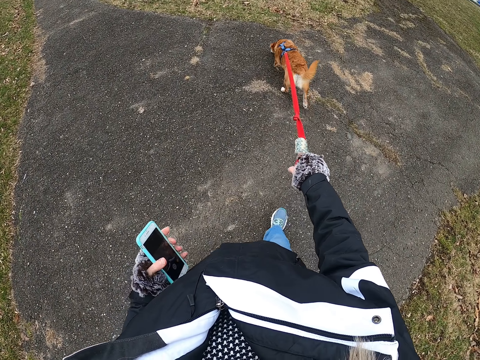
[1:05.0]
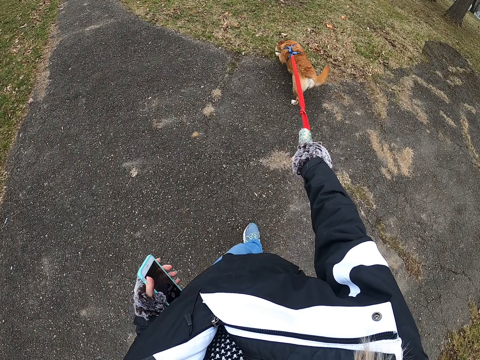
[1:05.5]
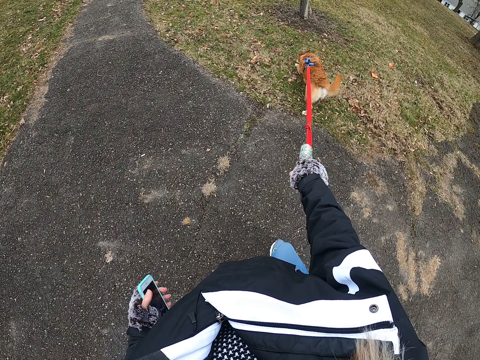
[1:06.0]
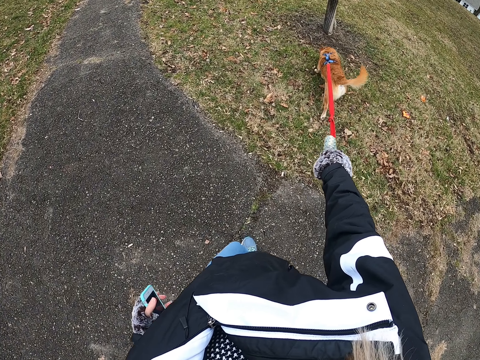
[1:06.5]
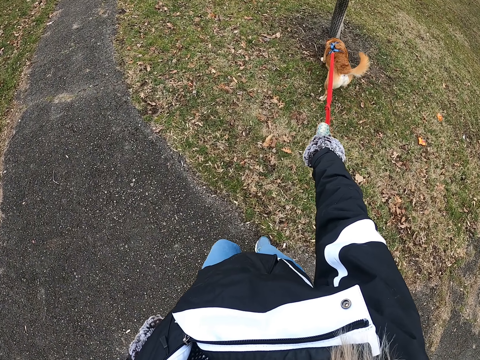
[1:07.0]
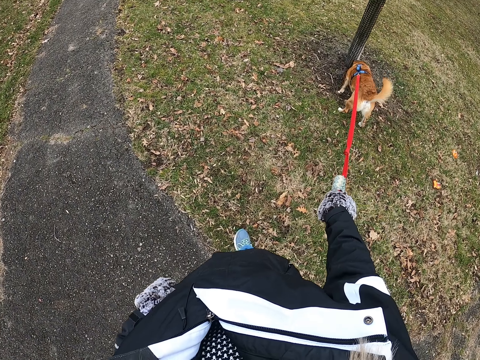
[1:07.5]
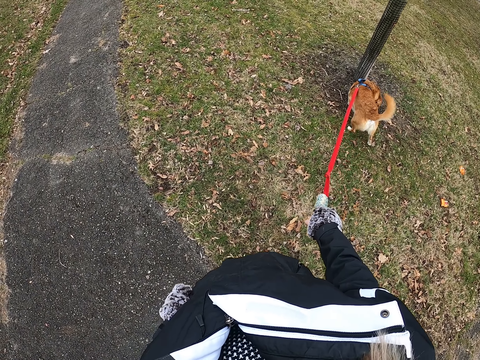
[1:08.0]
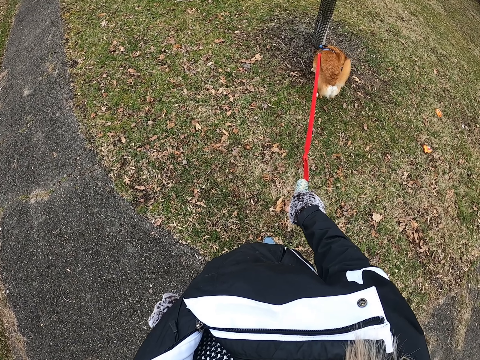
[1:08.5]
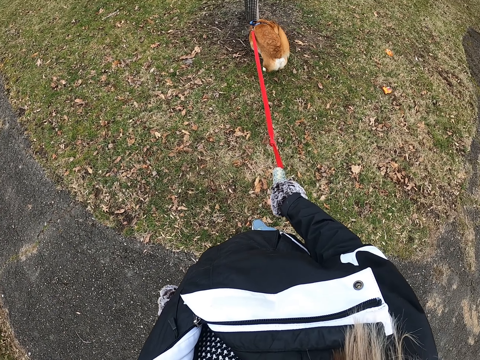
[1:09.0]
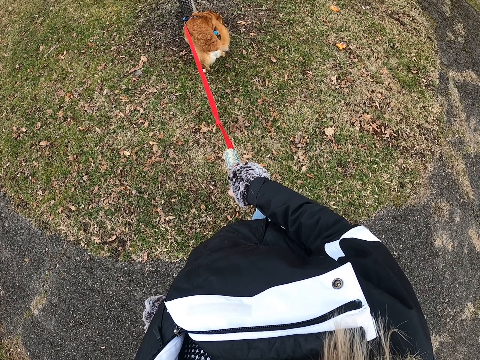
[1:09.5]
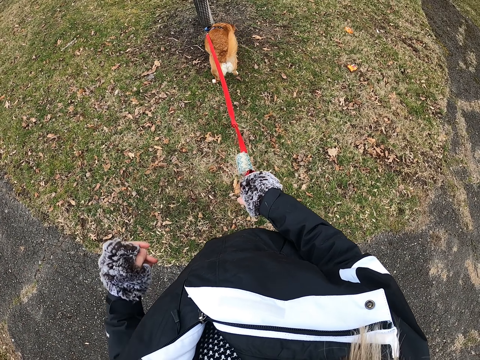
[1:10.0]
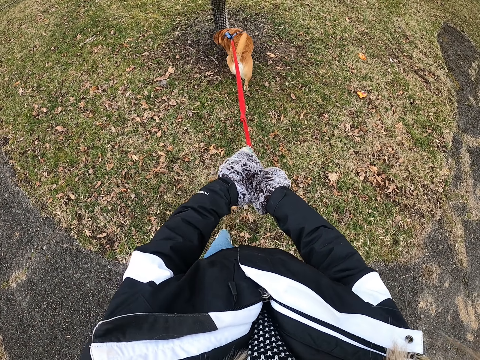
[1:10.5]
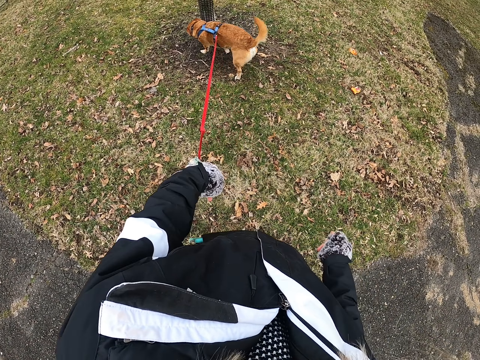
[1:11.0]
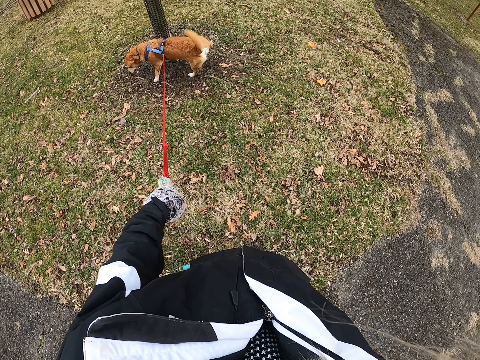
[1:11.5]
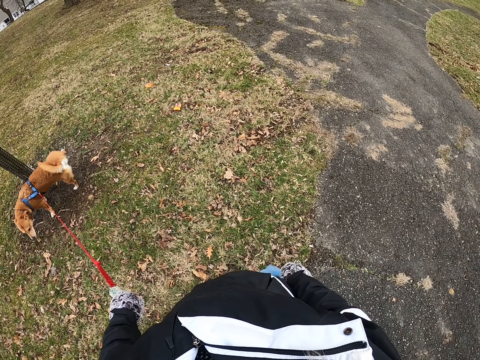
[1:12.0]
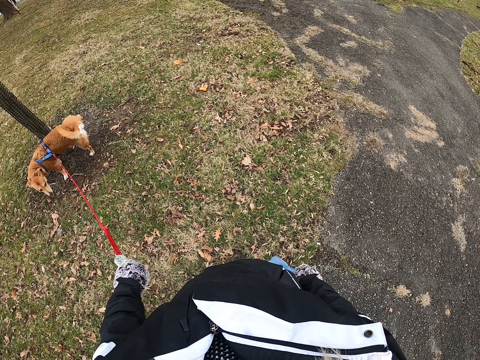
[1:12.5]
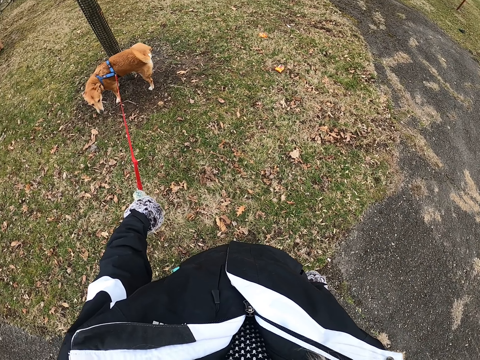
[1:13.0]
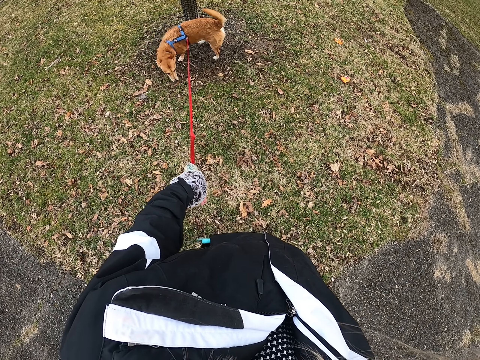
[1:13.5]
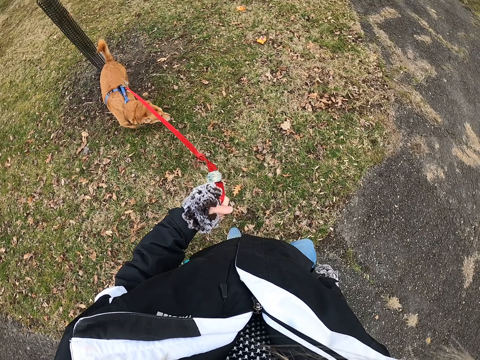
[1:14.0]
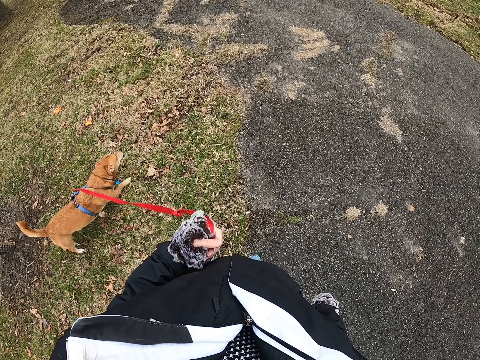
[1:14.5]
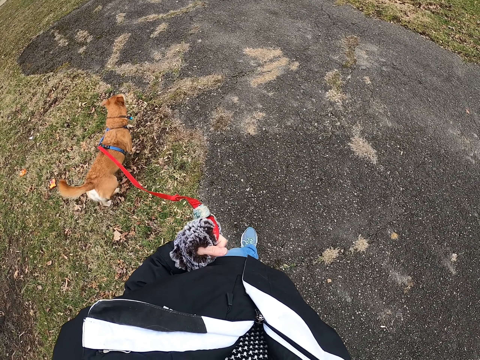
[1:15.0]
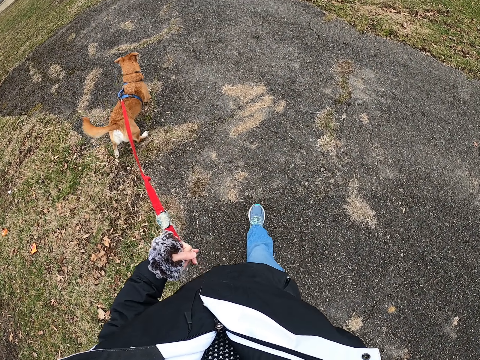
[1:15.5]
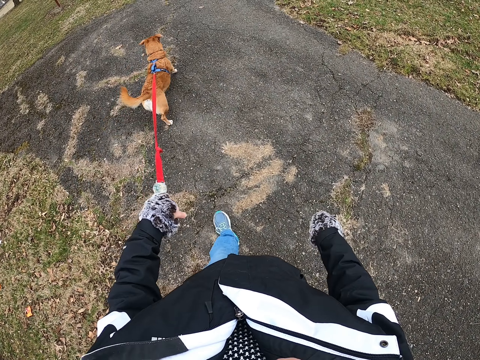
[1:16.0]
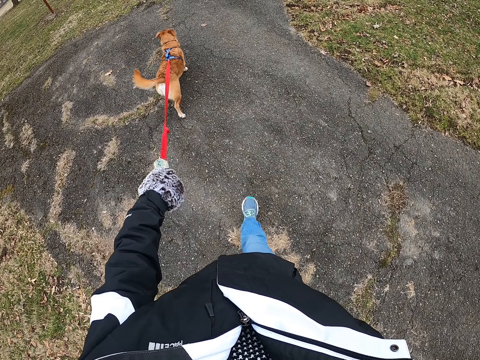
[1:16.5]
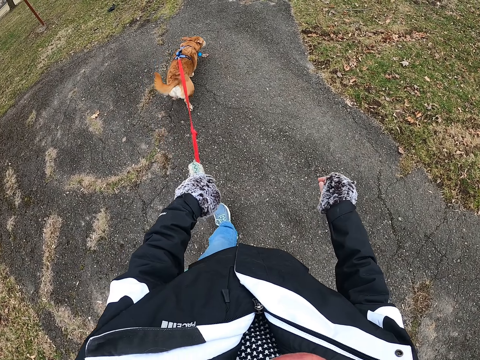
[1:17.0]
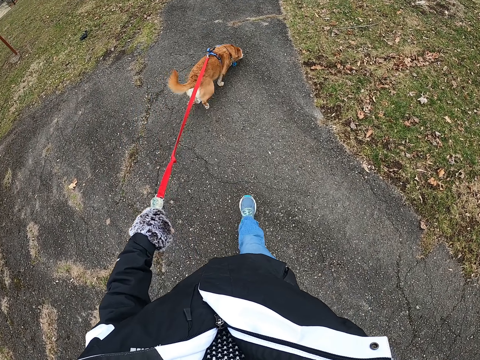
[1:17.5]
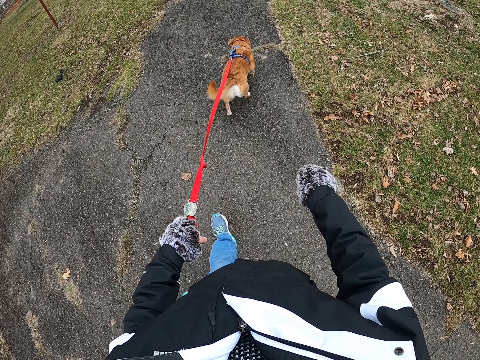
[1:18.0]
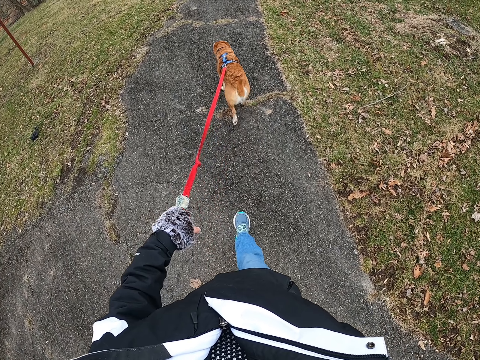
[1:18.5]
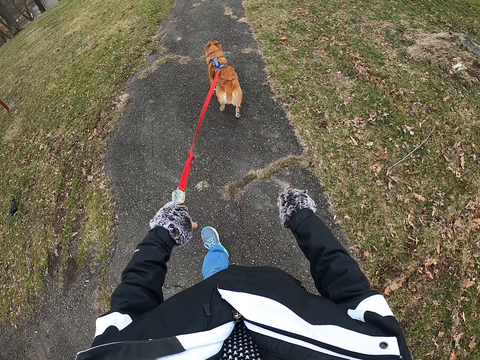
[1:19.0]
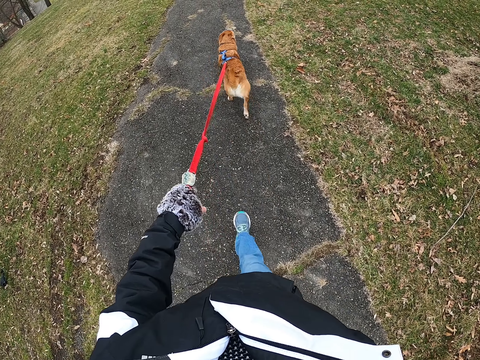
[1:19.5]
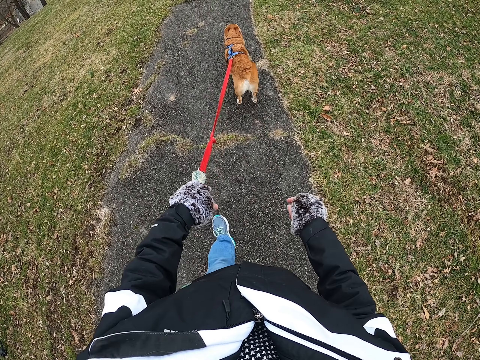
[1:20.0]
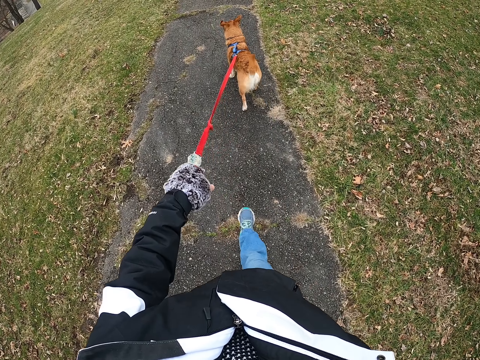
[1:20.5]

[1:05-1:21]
The camera wearer puts the phone in the pocket. They look at the dog. They stand on the road. They hold the leash with the left hand. They stand on the road. They look around. They walk on the road with the dog.

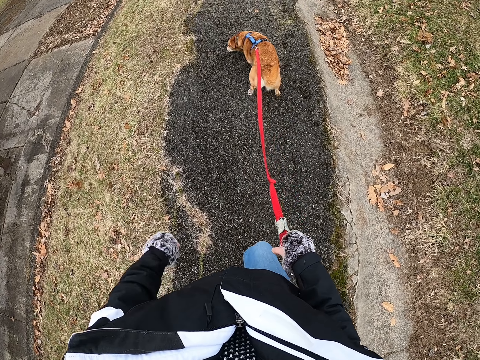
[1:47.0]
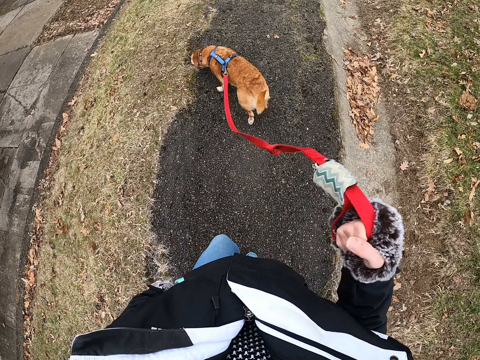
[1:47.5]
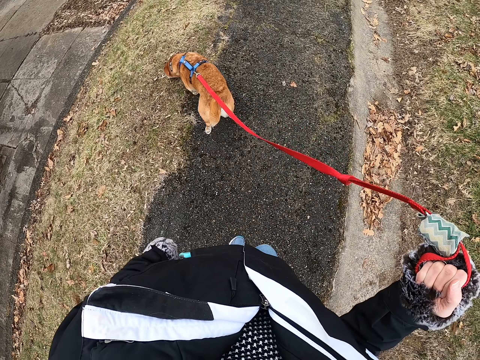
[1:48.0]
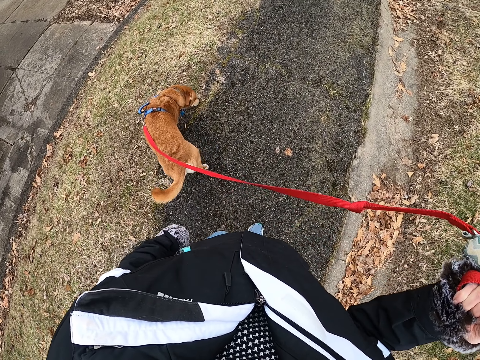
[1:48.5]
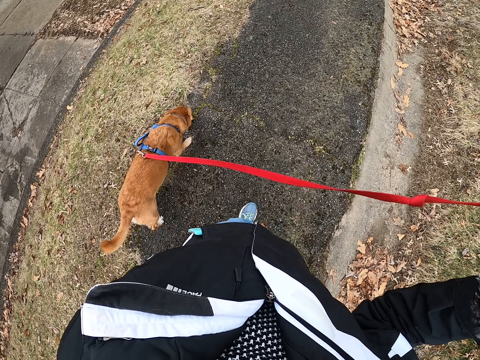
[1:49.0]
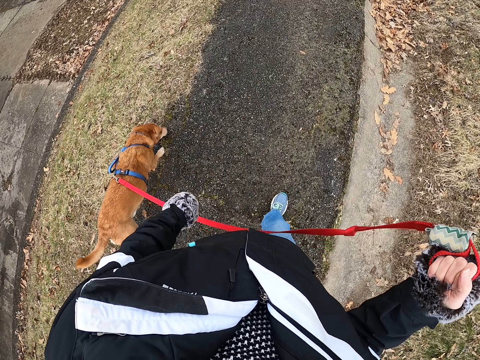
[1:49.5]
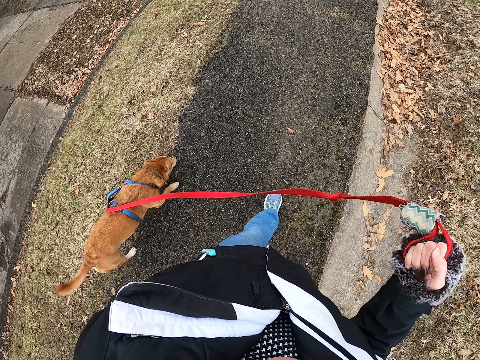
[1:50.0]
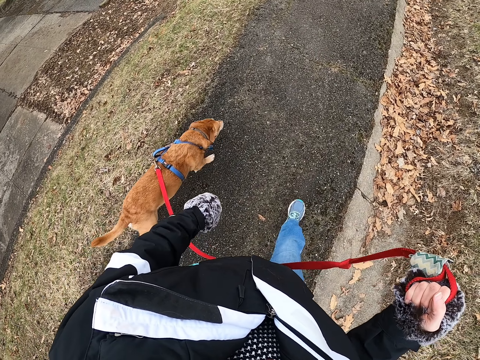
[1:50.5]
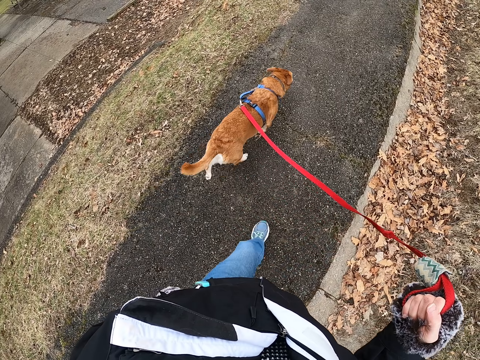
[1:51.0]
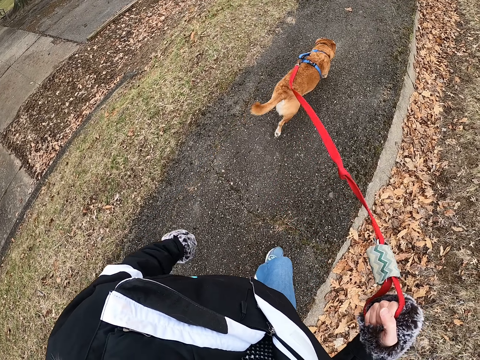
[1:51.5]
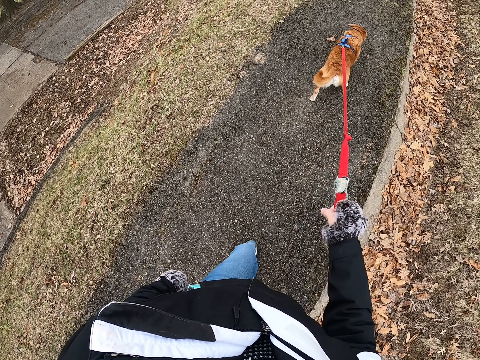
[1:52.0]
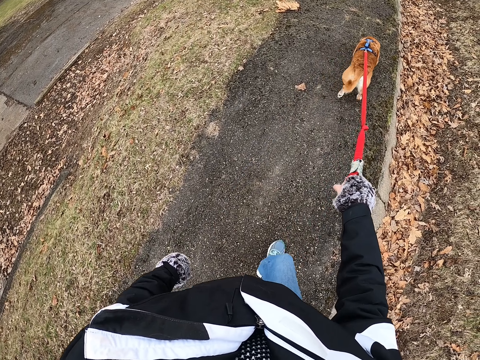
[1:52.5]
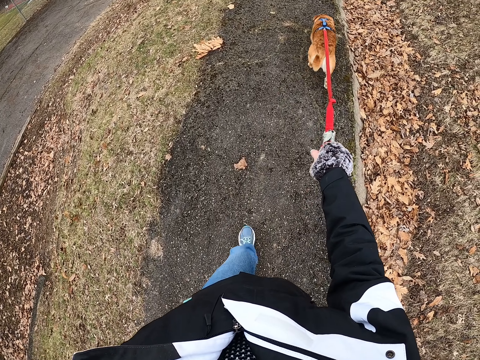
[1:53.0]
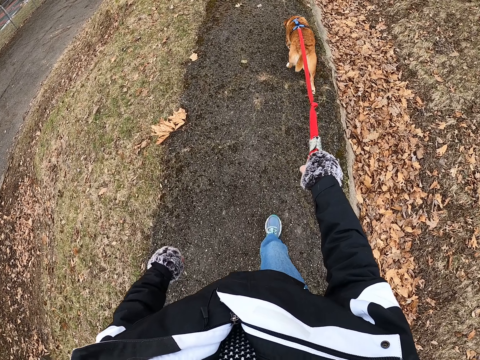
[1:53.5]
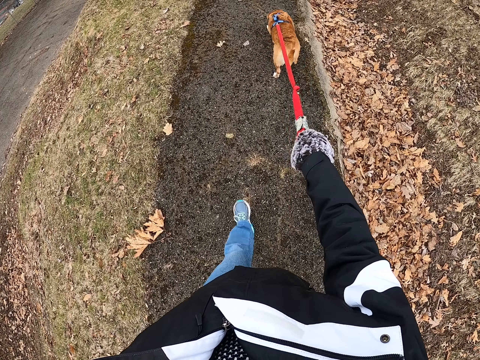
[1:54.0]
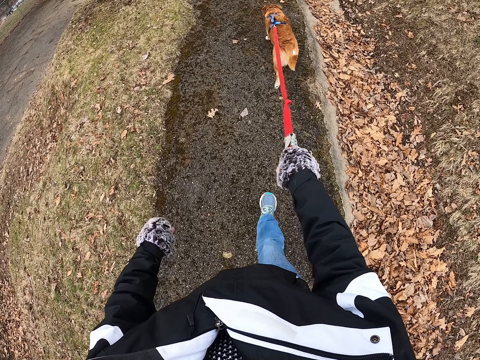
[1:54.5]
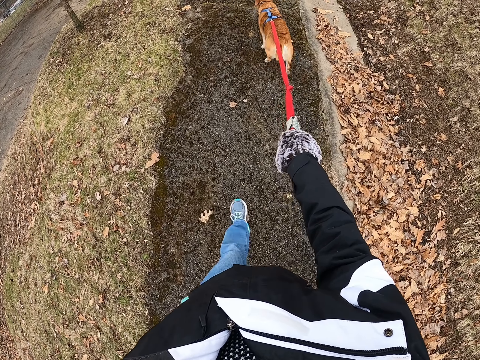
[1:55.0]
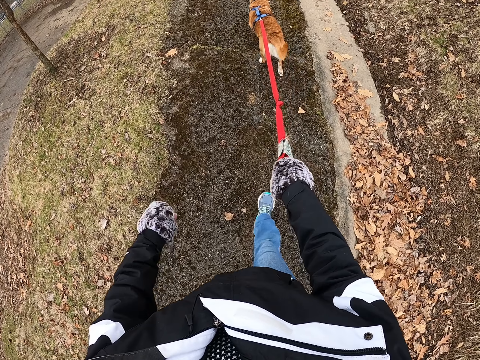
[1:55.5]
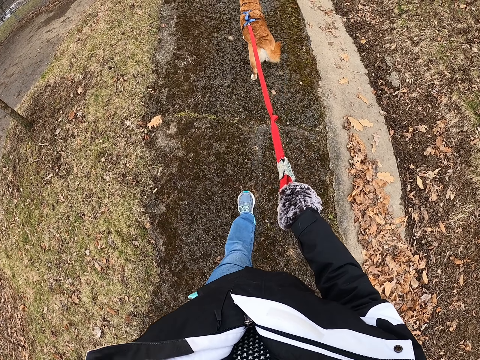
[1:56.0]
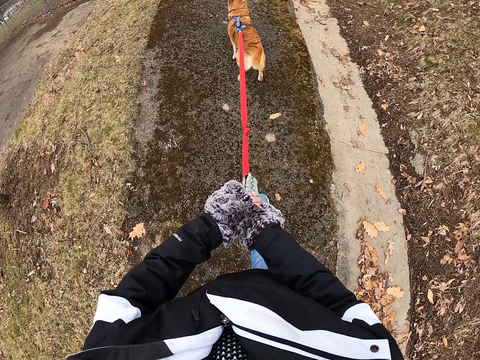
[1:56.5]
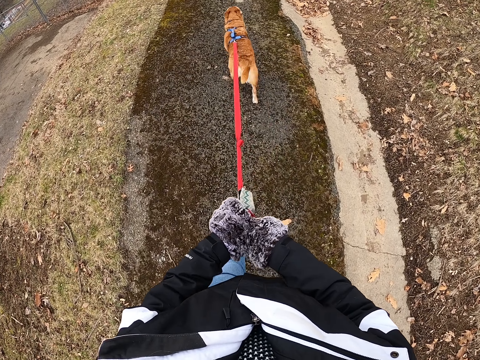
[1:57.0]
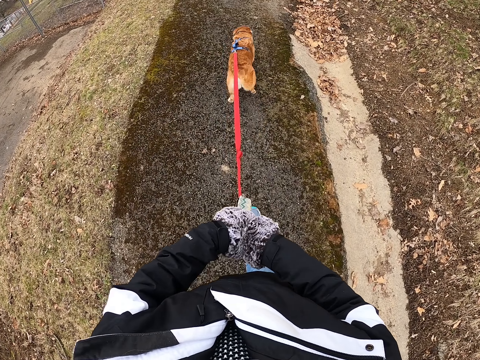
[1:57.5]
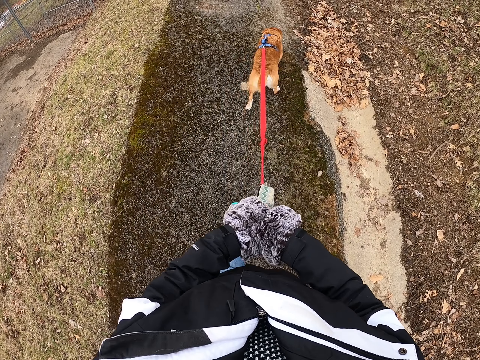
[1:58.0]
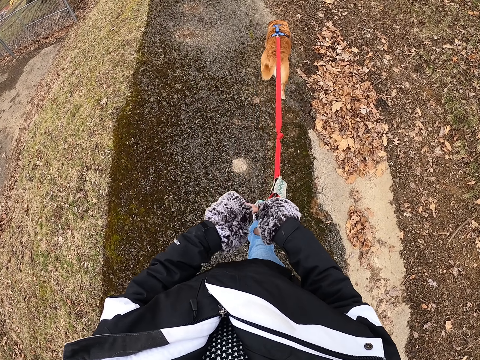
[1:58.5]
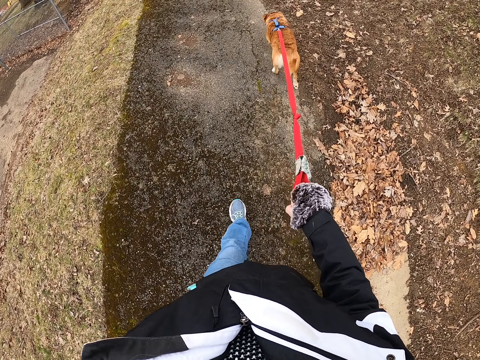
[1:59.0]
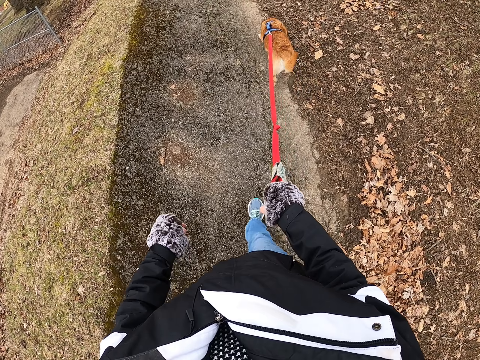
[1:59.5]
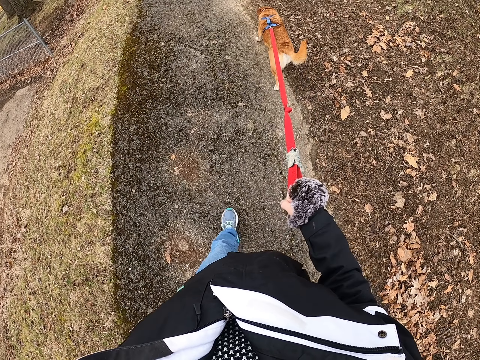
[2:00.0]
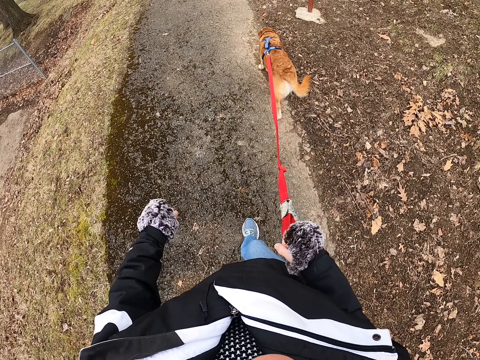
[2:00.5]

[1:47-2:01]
The camera wearer lifts the dog's leash with the hand. They walk the dog on the road. They hold the dog leash with both hands. They walk on the road with the dog.
